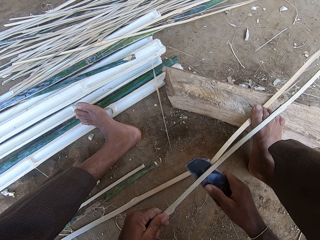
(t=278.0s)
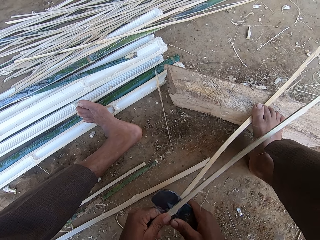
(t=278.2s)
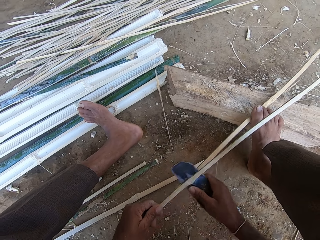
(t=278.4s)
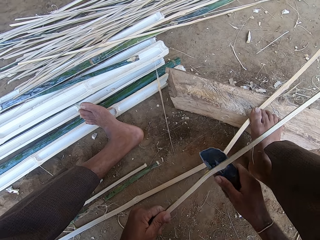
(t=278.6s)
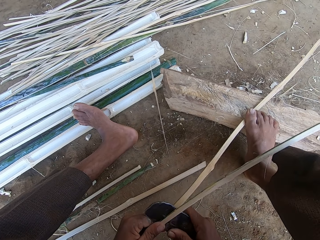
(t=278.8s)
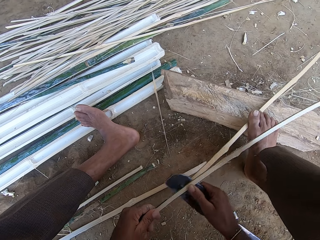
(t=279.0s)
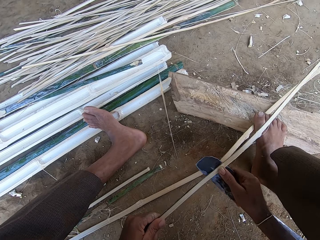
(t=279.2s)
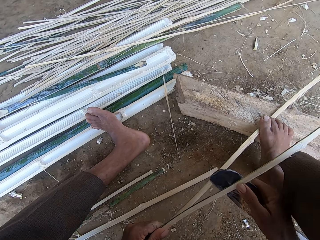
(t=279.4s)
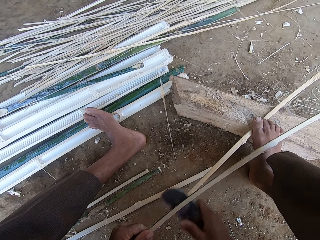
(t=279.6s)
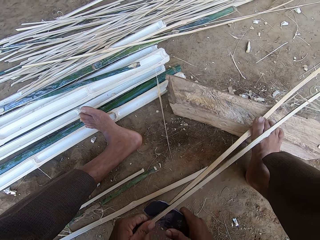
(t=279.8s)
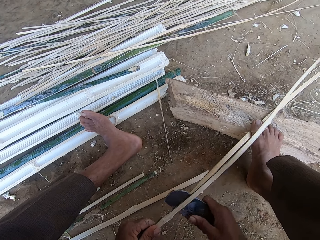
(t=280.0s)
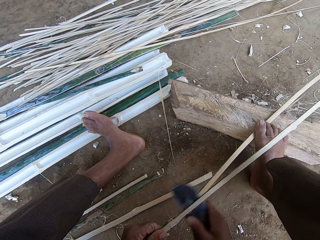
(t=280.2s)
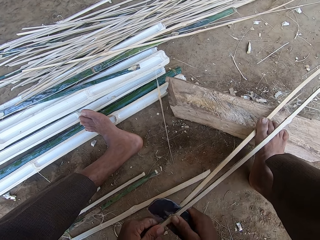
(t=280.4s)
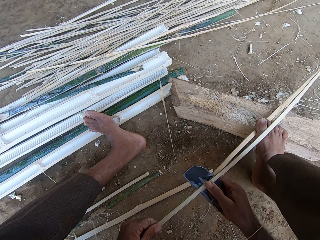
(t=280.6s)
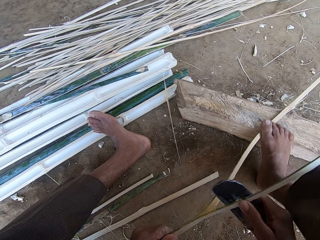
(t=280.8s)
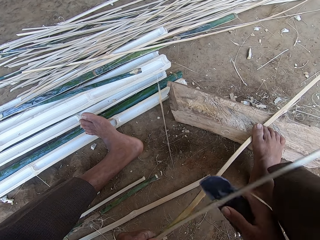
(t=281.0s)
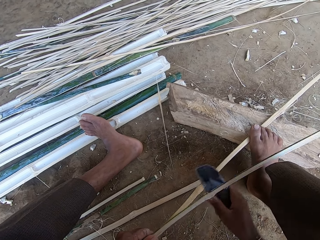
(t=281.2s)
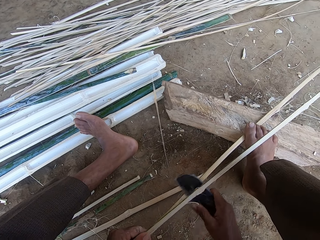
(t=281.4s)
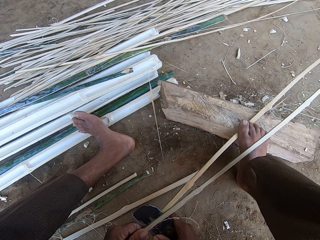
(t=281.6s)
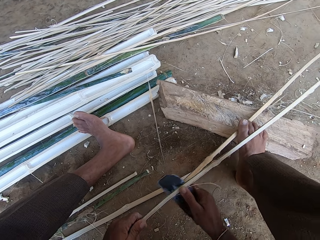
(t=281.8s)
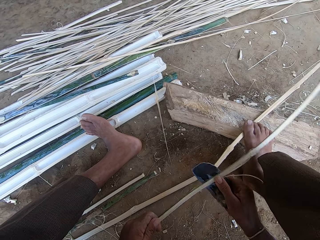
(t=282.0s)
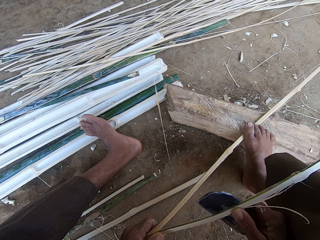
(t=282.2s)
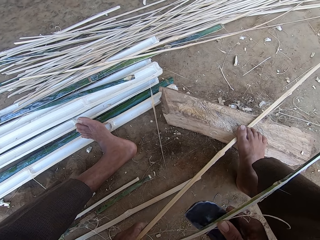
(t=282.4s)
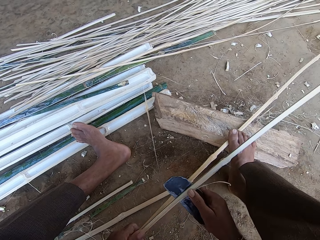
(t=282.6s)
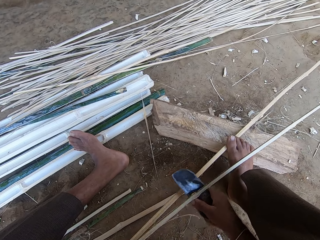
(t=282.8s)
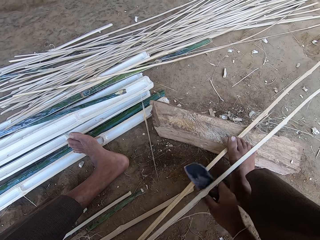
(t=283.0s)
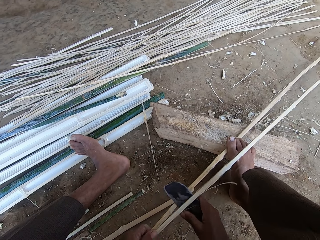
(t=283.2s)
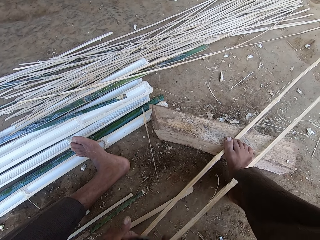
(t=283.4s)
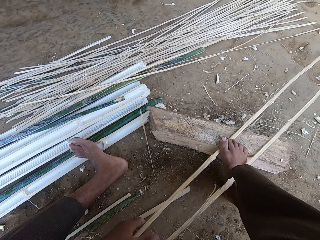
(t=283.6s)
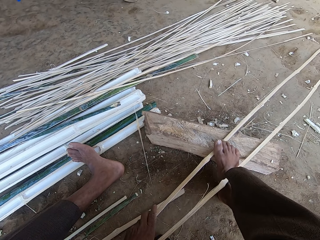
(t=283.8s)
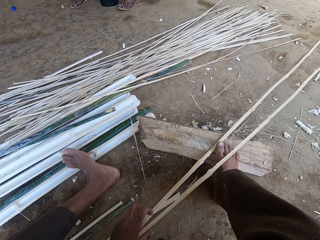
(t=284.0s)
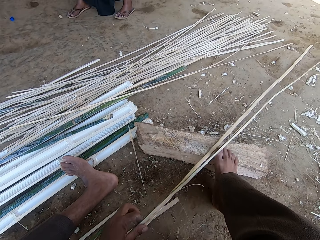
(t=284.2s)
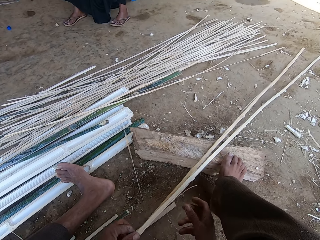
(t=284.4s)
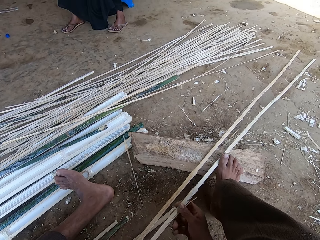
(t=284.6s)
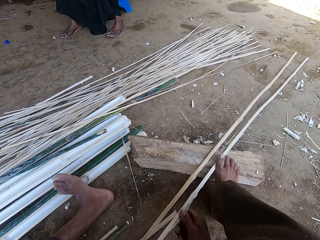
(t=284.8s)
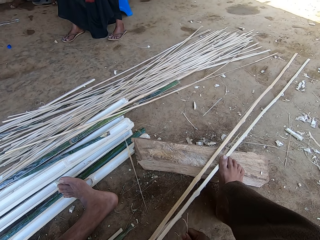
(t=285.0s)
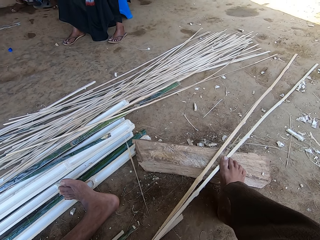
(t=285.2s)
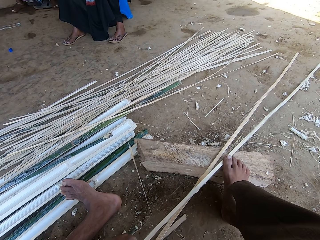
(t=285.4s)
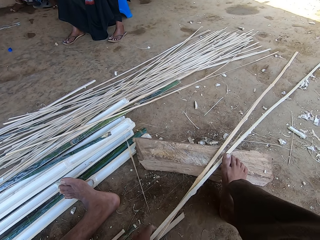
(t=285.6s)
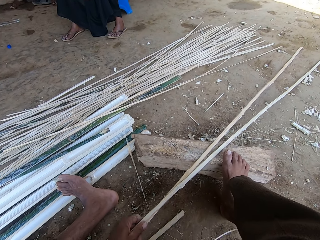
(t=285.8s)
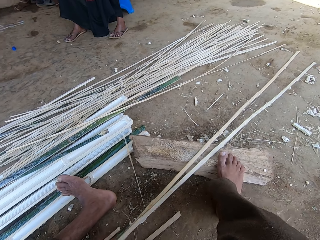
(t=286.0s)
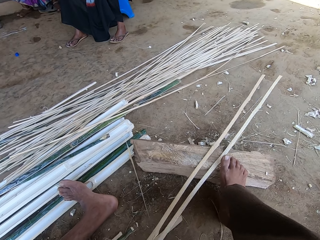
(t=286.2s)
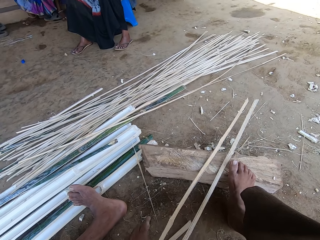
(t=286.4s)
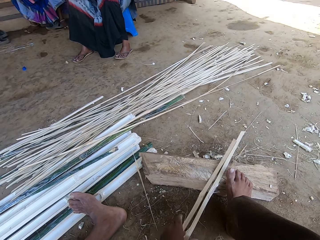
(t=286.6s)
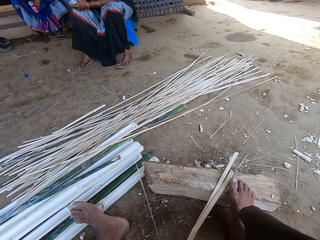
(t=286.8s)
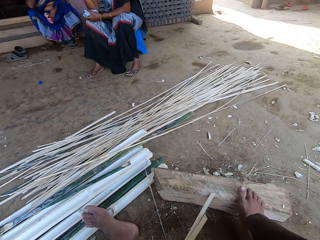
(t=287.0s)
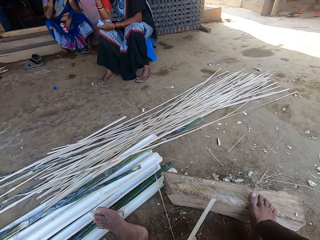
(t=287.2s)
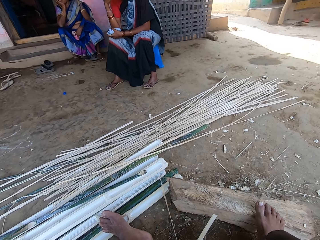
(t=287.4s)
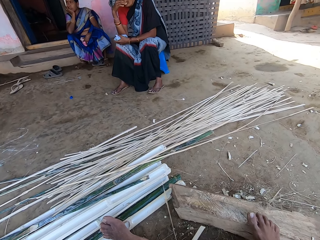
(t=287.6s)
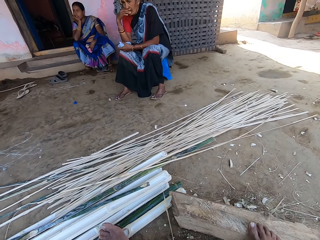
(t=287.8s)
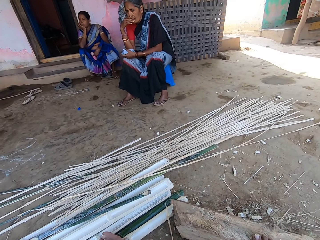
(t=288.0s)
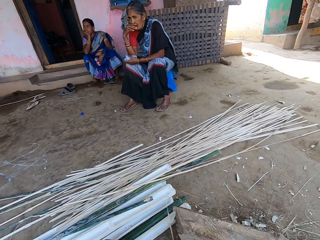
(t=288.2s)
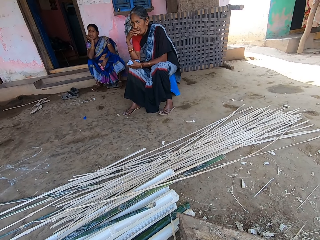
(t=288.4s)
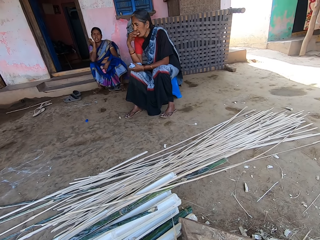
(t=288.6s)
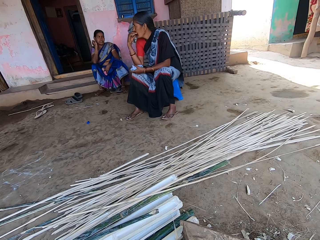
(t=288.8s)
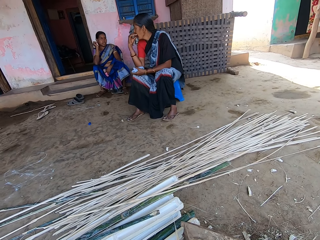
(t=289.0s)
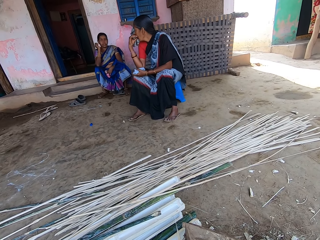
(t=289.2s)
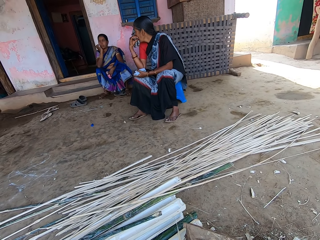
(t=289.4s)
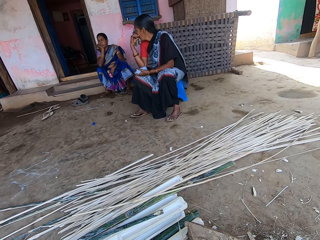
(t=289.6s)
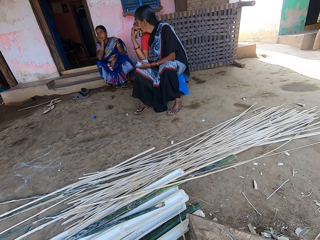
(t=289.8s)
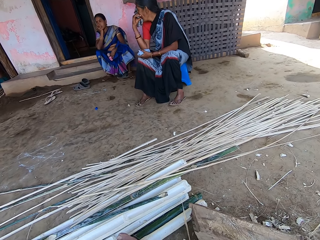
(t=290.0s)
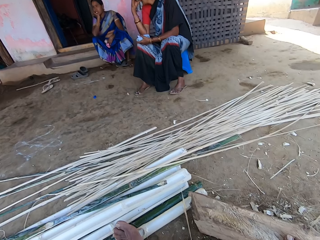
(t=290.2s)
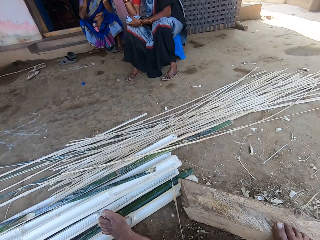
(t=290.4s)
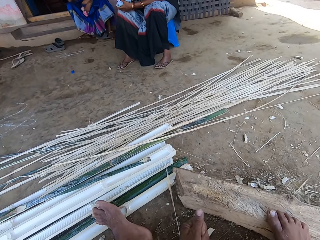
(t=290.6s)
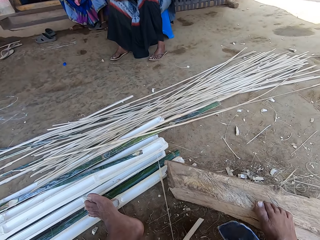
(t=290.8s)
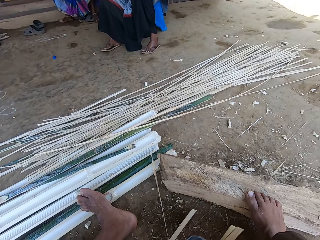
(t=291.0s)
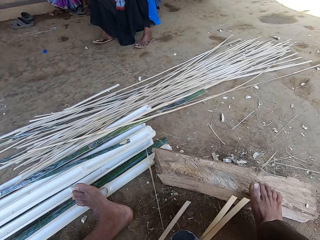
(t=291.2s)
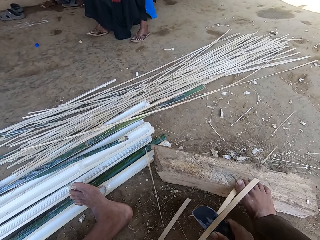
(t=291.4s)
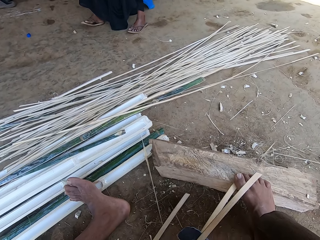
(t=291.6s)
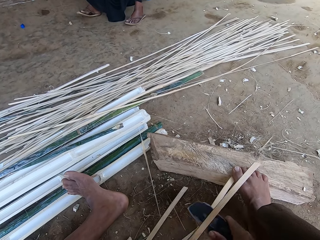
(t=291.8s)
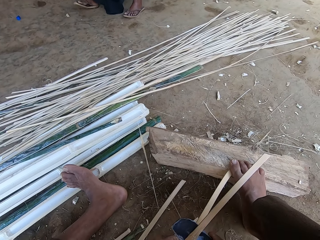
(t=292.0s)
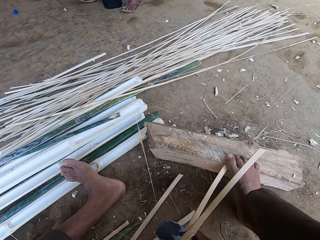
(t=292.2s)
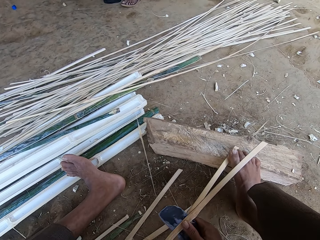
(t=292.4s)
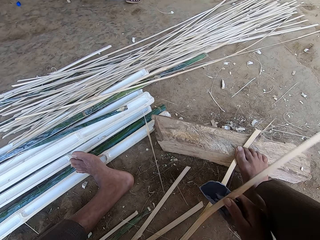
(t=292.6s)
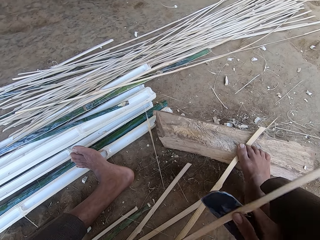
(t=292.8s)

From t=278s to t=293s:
The camera wearer talks to a woman. The woman talks to the camera wearer. The camera wearer picks the bamboo strips and adjusts the bamboo stick. They talk to the woman, pierce the bamboo strip with a sickle and split the bamboo stick.

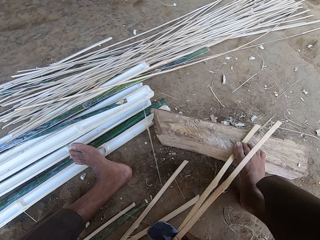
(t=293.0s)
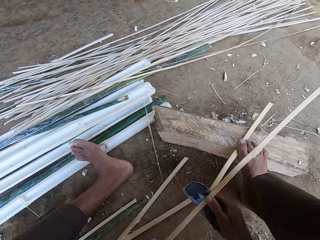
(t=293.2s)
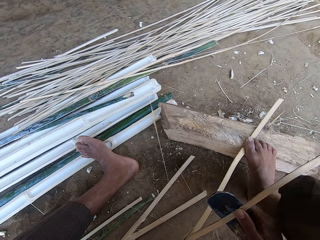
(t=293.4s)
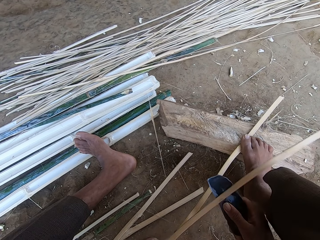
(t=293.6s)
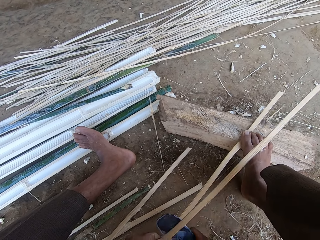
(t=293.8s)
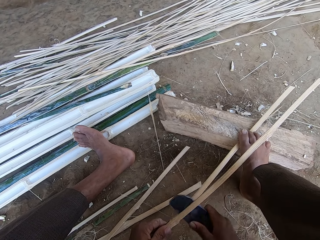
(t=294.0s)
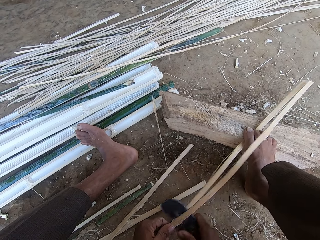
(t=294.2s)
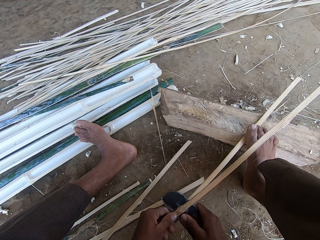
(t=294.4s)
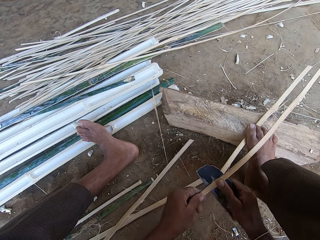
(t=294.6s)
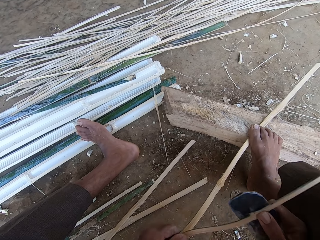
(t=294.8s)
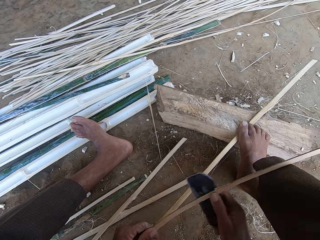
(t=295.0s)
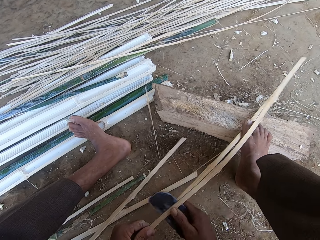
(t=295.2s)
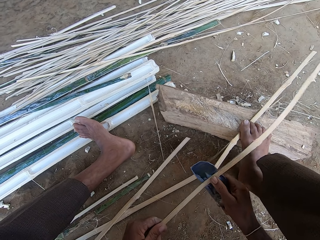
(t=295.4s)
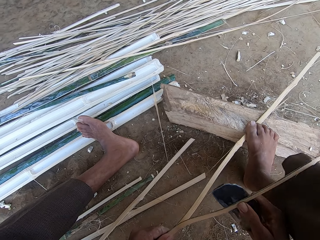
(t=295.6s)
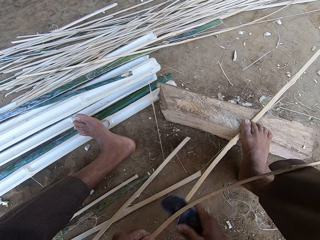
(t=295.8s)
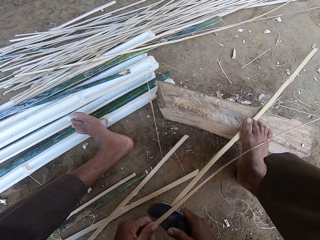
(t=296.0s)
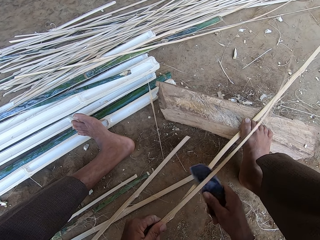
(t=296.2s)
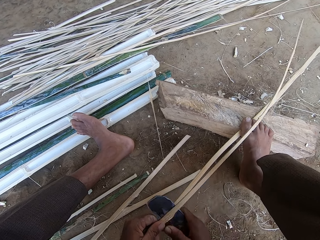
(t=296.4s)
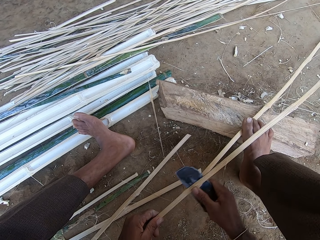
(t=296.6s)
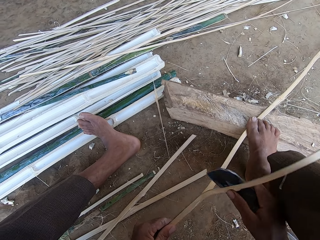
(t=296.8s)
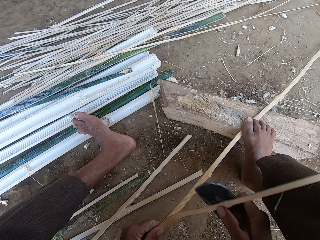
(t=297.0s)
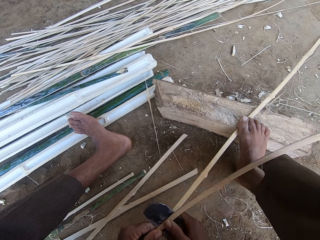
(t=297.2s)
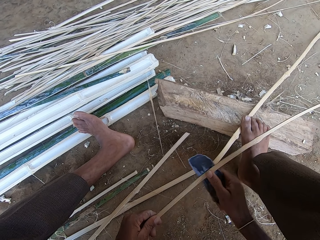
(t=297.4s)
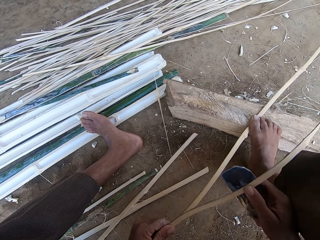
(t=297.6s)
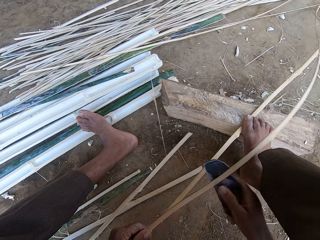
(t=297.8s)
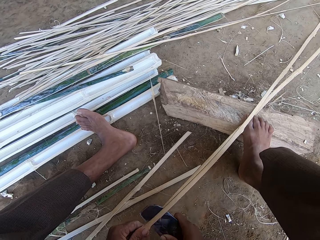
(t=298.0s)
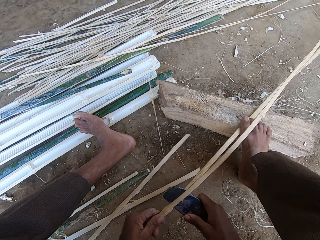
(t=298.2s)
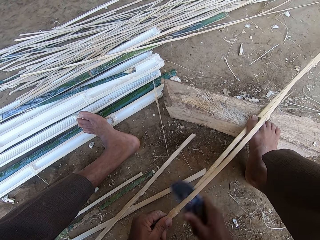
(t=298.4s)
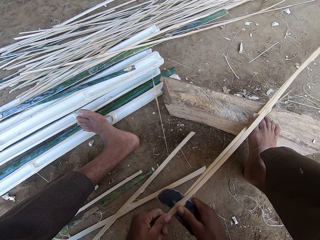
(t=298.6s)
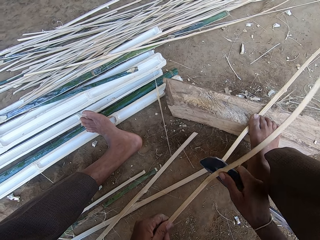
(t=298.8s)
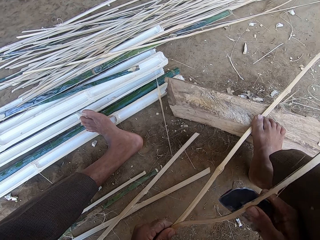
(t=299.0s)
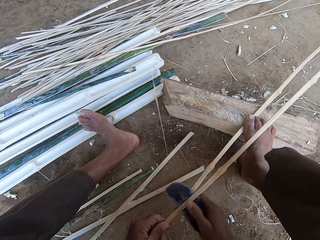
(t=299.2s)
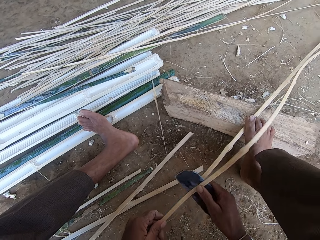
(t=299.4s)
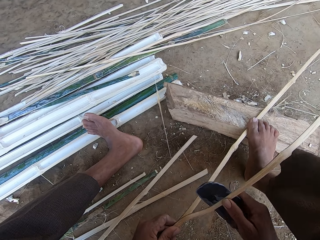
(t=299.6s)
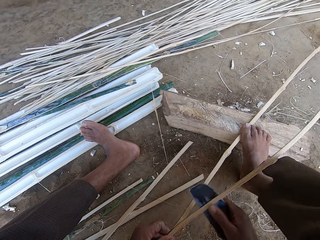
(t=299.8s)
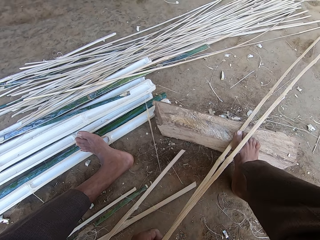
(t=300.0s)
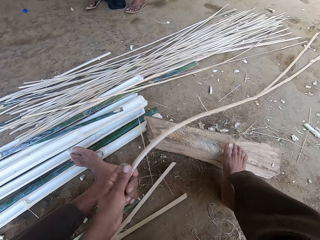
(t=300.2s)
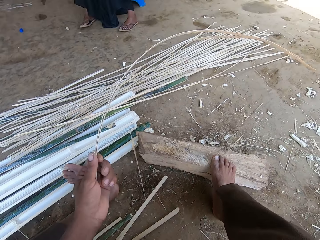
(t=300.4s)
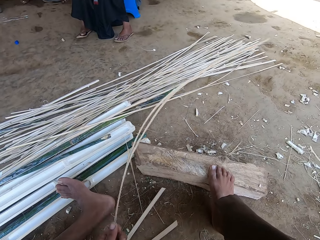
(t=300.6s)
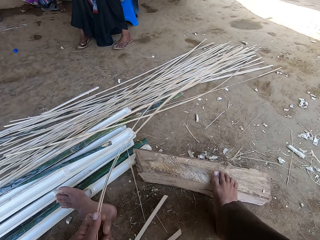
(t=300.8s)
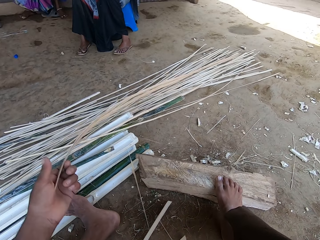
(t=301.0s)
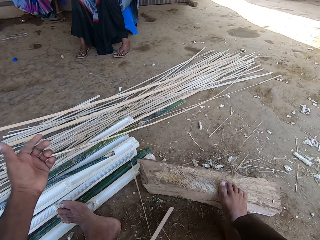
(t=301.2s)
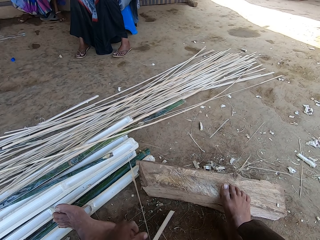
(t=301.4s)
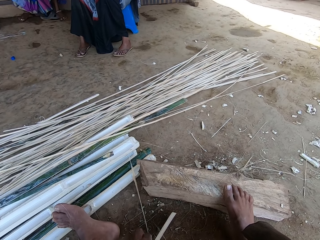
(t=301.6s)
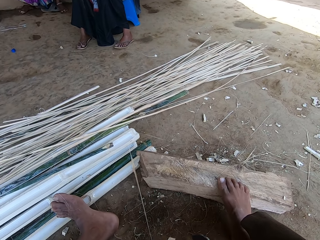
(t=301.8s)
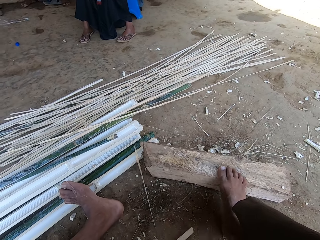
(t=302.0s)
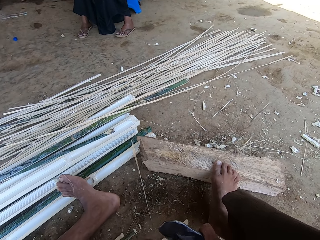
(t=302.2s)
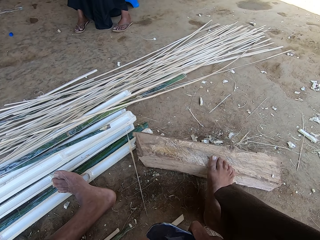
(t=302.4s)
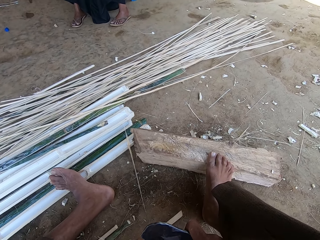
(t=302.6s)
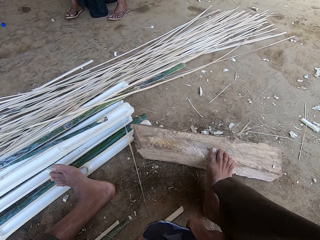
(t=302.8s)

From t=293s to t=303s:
The camera wearer drops the bamboo strips, places the bamboo stick on the ground and picks a bamboo strip.
